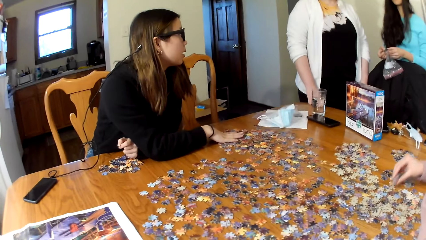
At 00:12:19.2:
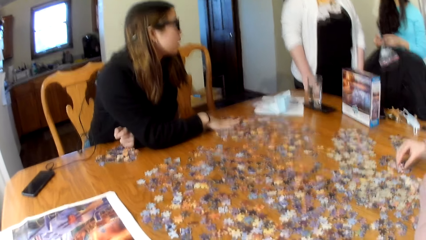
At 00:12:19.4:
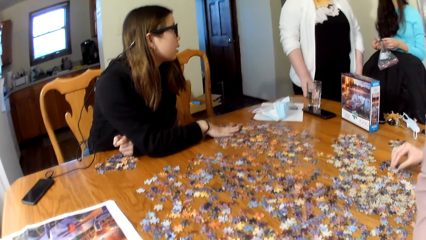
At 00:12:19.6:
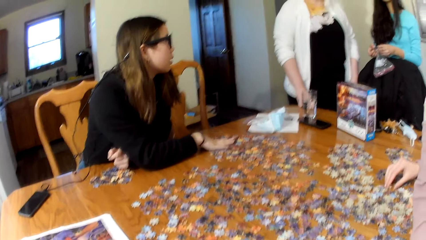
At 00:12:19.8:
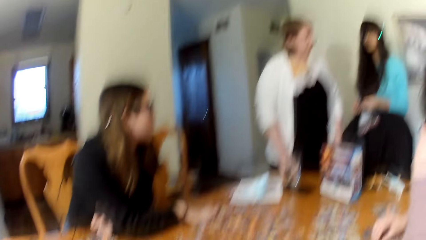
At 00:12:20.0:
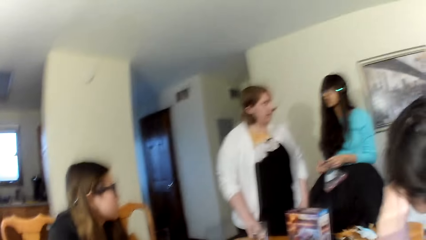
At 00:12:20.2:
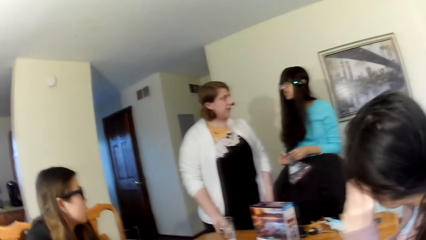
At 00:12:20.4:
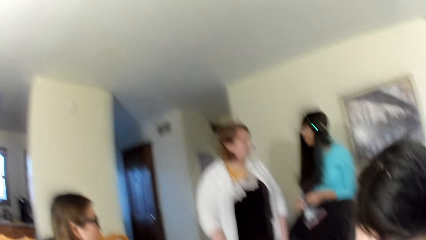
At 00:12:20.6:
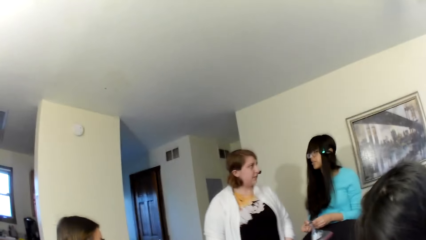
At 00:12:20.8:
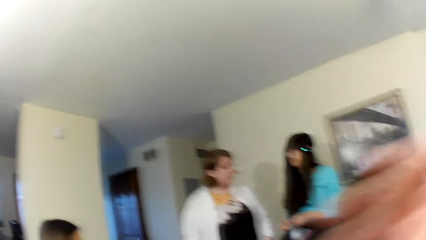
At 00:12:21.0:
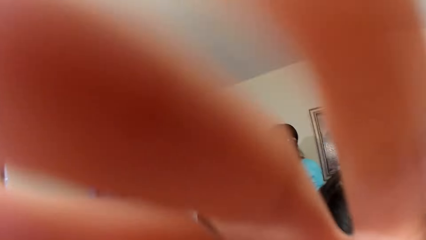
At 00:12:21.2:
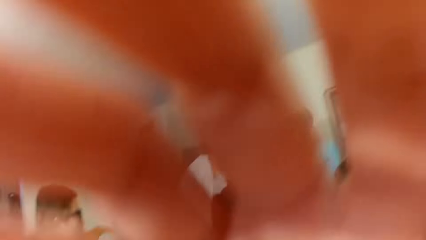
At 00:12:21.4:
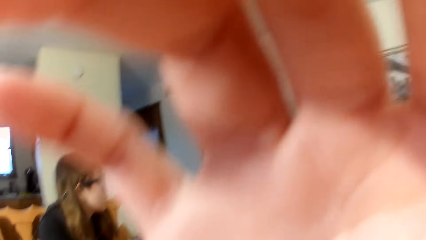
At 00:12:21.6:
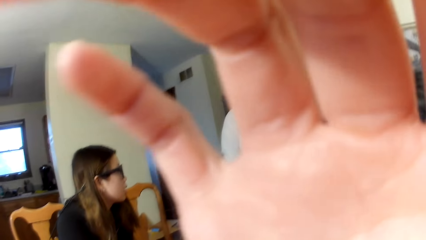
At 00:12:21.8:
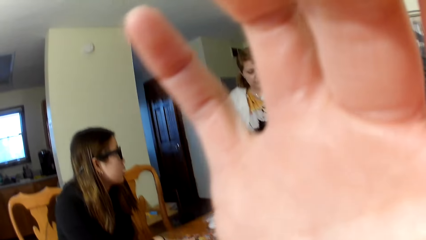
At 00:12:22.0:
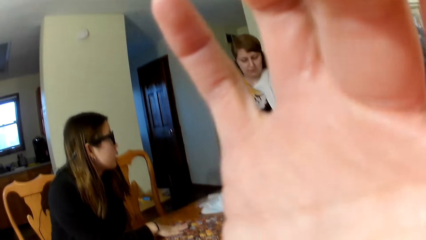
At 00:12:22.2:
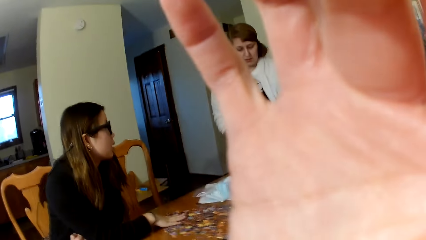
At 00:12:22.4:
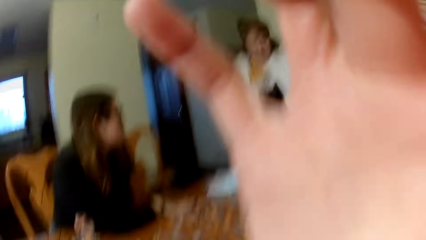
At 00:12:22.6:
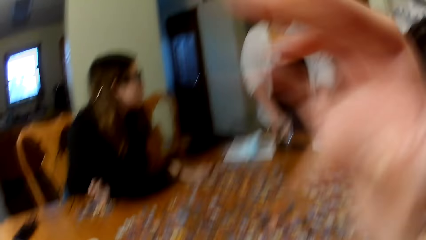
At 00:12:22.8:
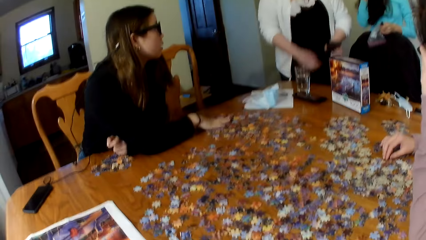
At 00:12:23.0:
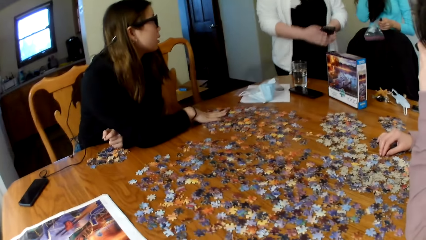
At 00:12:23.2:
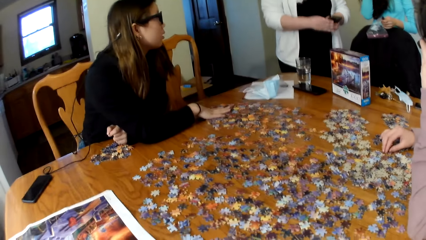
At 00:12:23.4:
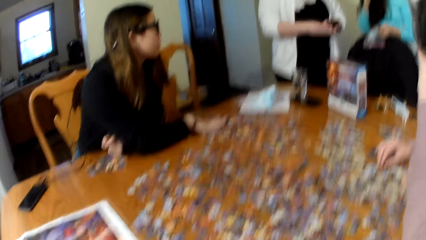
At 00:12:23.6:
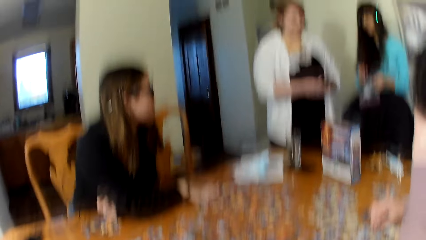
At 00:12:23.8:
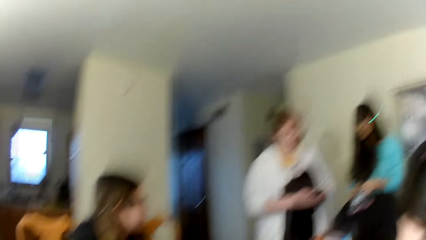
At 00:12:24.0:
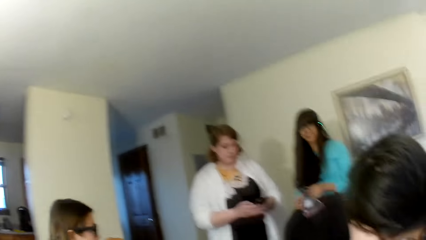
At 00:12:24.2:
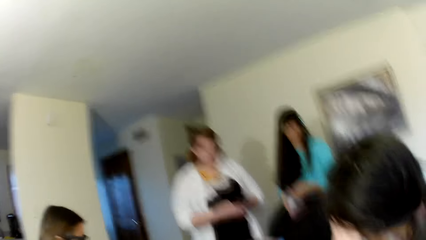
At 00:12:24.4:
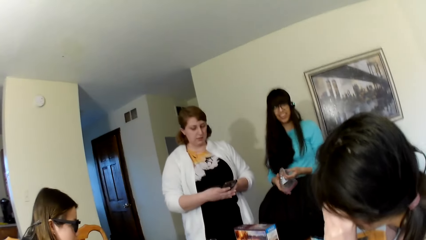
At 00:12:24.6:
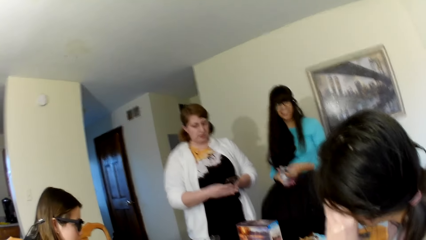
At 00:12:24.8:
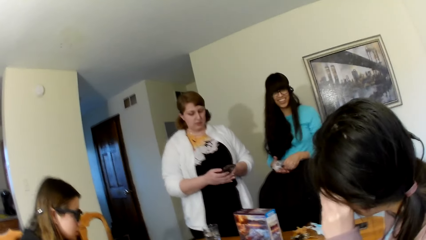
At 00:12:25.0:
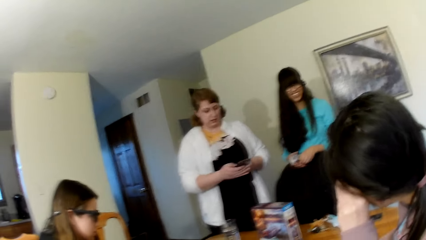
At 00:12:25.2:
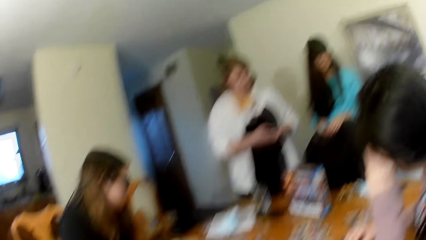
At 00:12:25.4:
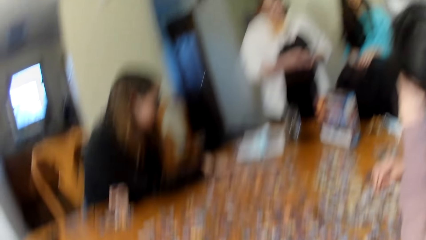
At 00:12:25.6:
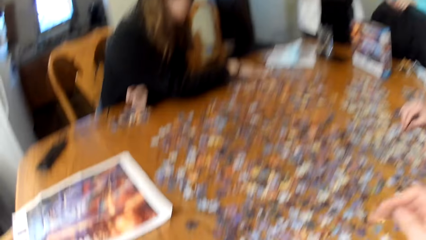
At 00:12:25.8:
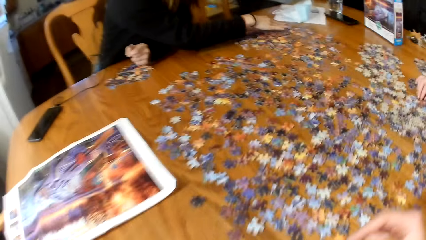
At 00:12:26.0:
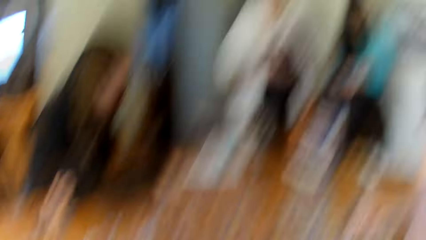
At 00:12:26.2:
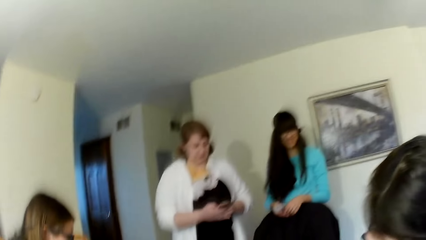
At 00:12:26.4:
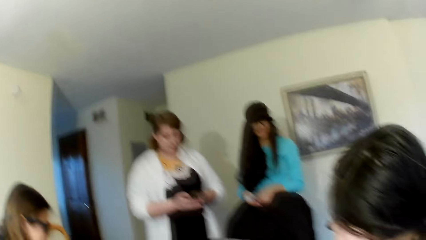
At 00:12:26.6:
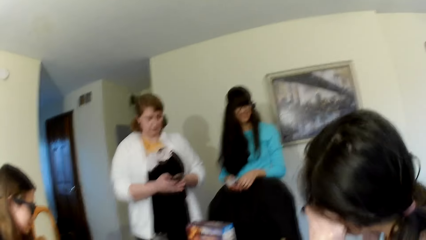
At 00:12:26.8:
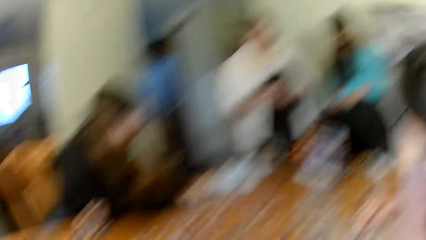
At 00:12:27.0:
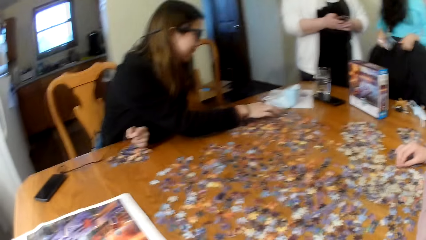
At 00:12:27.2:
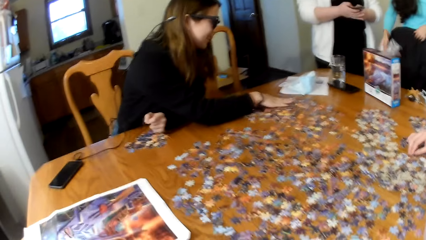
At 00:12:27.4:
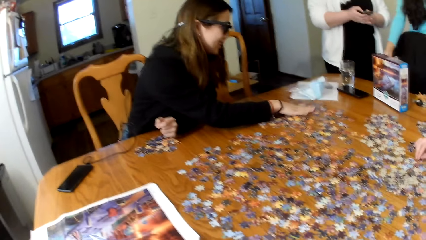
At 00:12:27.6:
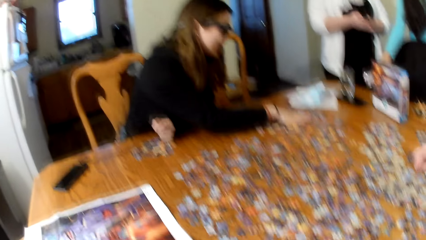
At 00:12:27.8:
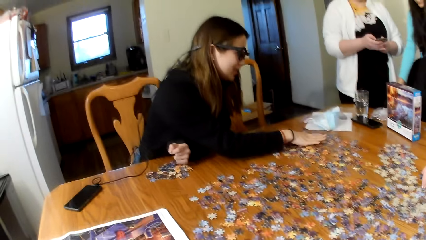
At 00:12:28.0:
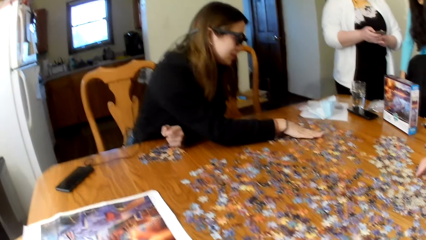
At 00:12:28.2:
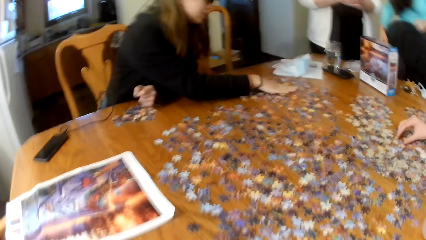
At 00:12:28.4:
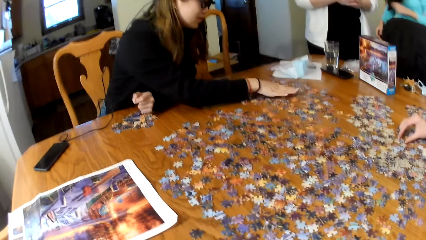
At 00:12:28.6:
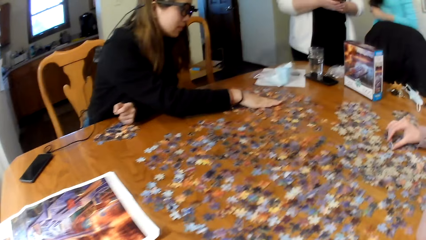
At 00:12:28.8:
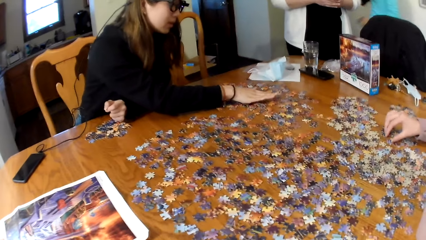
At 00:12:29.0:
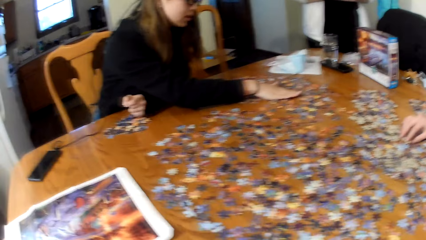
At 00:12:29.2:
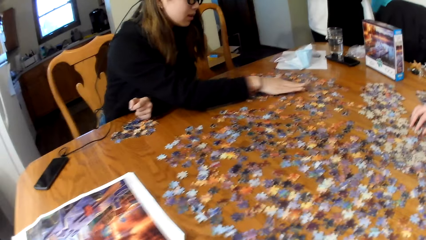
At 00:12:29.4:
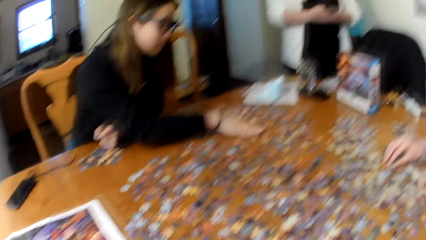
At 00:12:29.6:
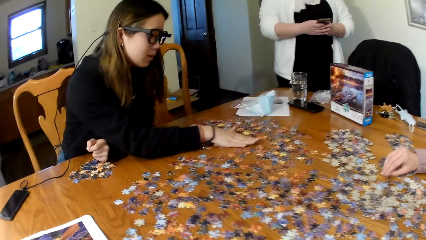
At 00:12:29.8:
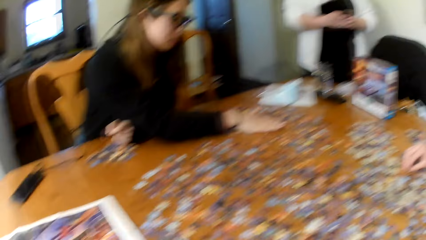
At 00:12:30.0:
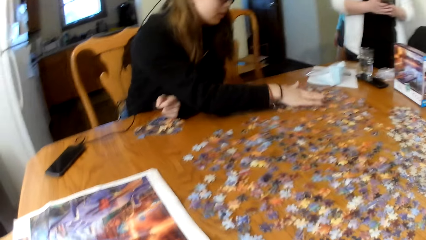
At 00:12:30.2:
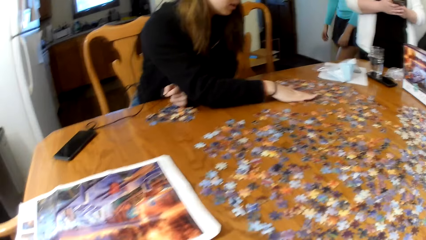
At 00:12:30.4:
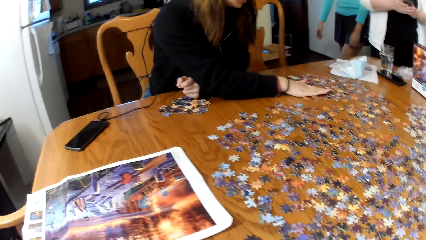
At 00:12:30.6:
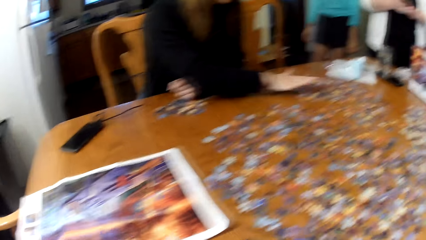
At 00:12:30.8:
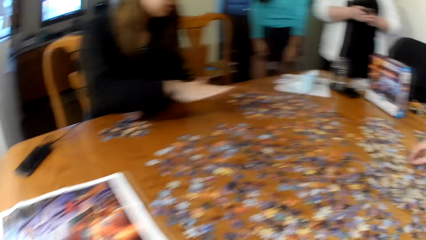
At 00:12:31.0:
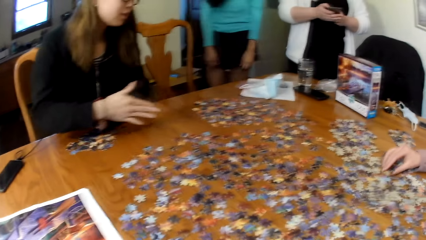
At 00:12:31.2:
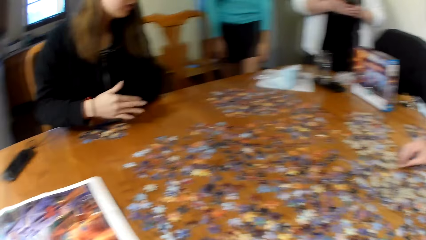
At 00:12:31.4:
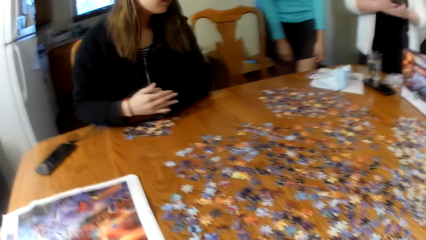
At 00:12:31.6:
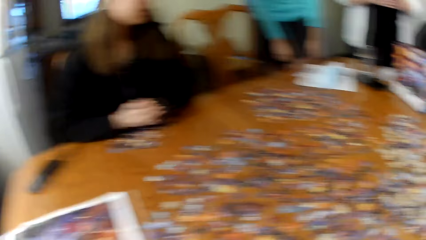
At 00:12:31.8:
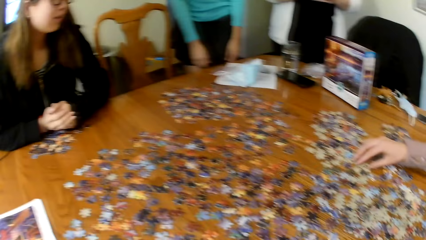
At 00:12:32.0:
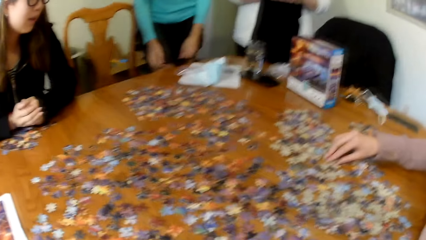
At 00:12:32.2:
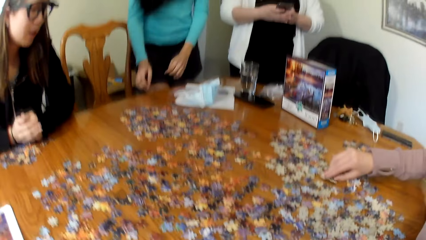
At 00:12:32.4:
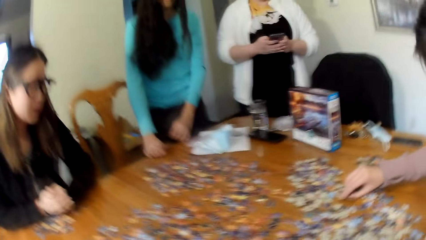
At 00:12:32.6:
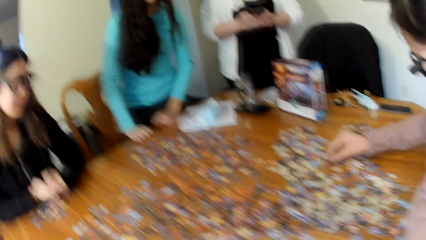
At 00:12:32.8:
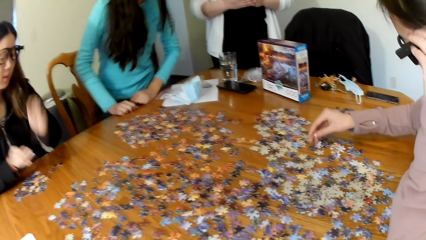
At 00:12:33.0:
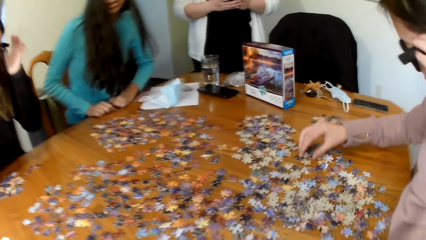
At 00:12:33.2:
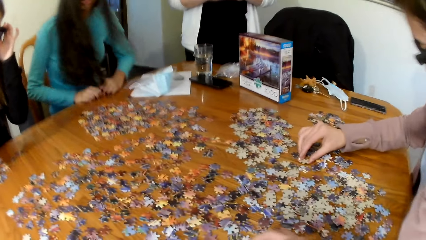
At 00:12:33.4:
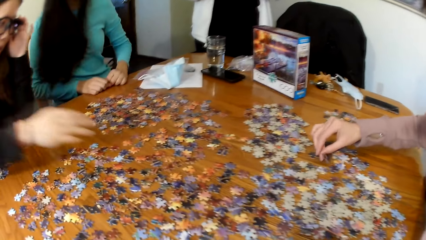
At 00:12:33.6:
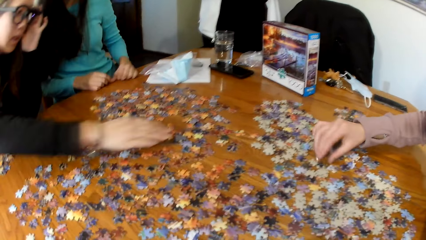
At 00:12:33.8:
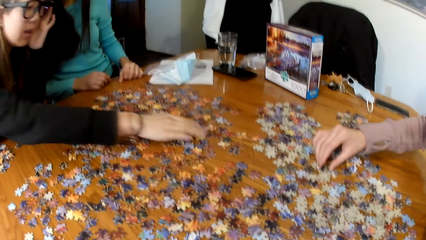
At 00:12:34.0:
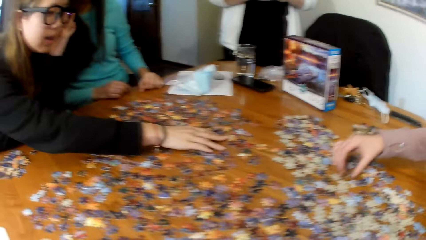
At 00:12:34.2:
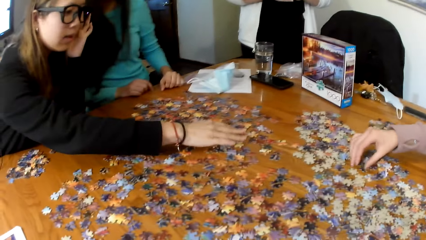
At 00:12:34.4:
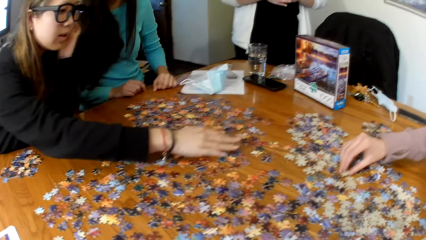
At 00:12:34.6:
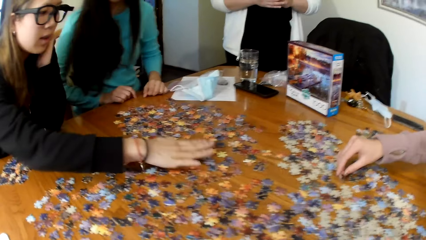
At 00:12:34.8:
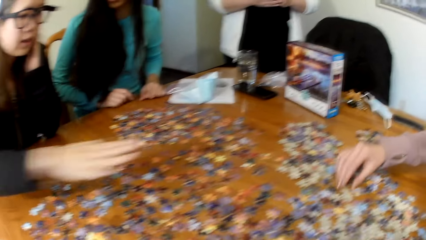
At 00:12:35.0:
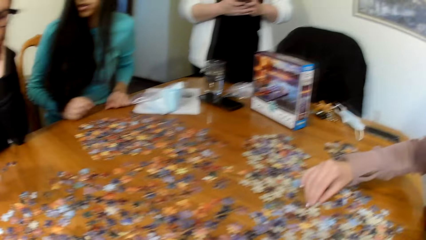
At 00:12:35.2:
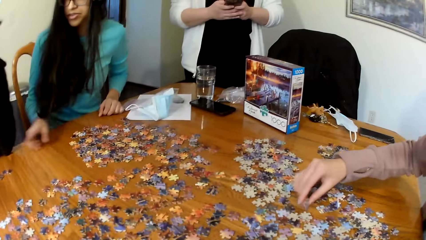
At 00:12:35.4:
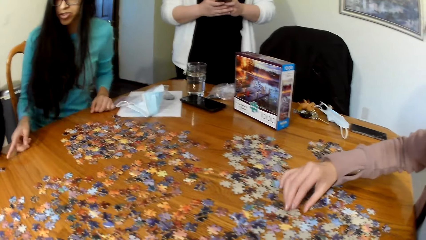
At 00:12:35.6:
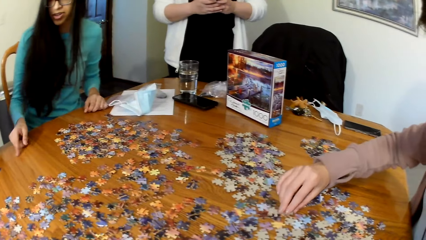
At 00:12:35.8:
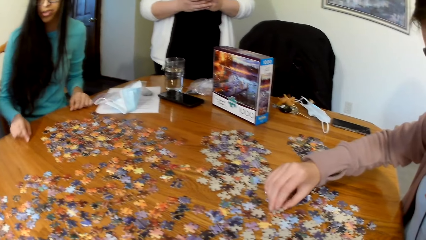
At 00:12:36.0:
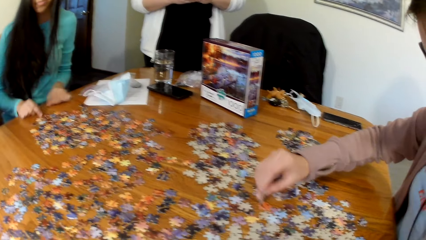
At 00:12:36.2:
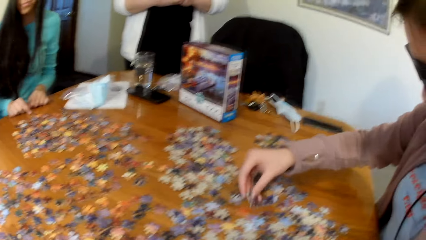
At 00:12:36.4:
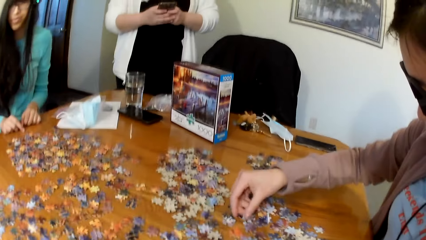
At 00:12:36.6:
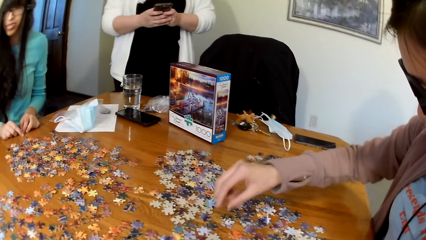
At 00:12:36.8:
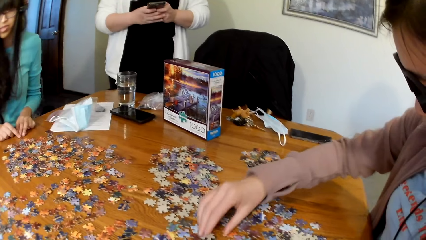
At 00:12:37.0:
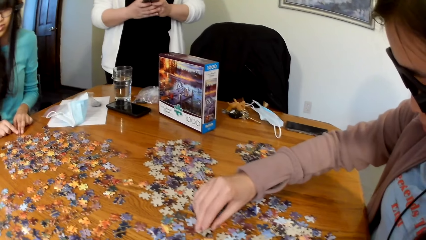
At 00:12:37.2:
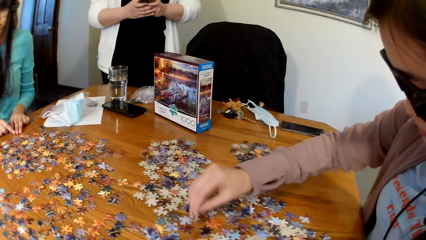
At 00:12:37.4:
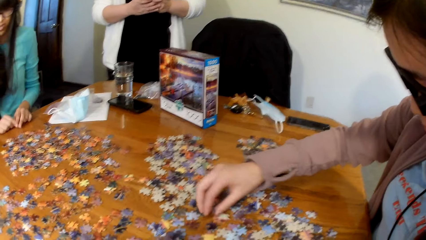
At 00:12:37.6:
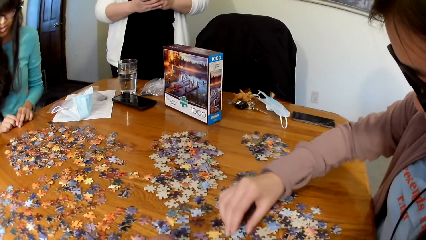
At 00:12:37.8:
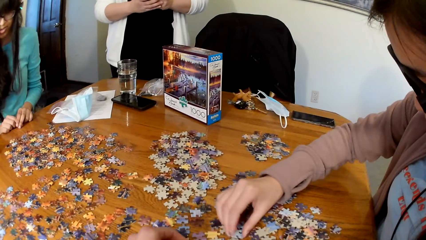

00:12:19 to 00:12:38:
A woman looks for the puzzle pieces. The camera wearer touches the camera. A lady uses a phone. Another woman looks for the puzzle pieces and sits down. The first woman looks for the puzzle pieces. The other woman gestures out and looks for the puzzle pieces.
